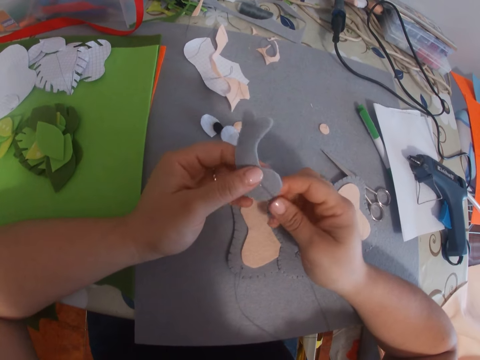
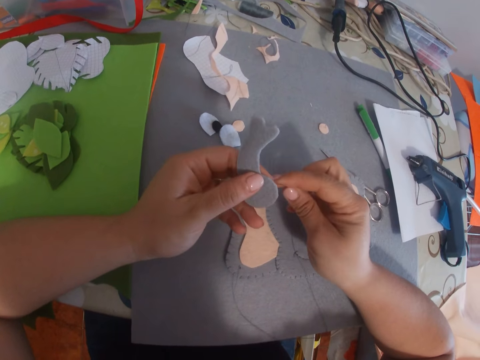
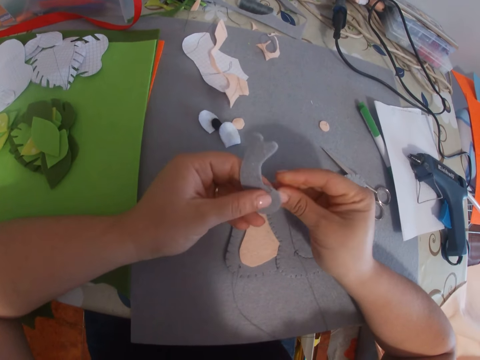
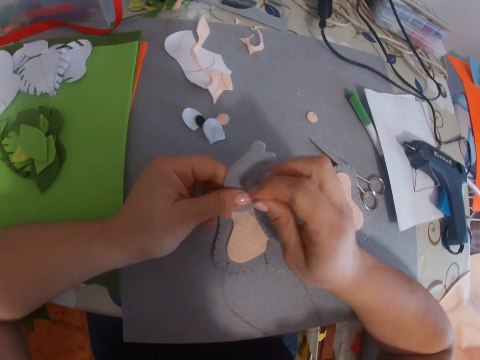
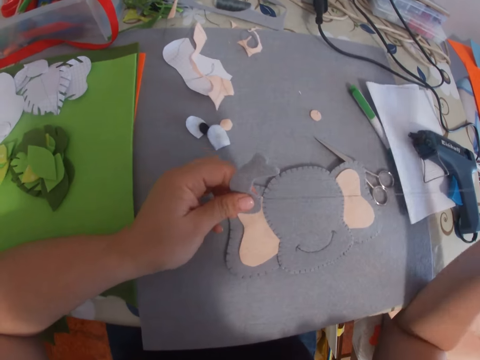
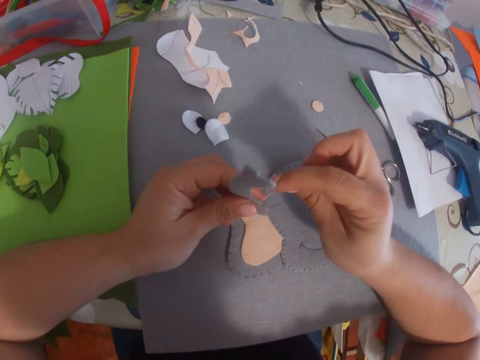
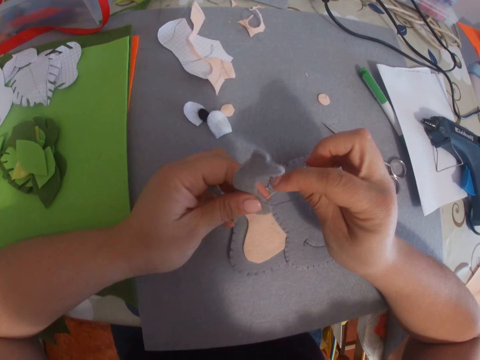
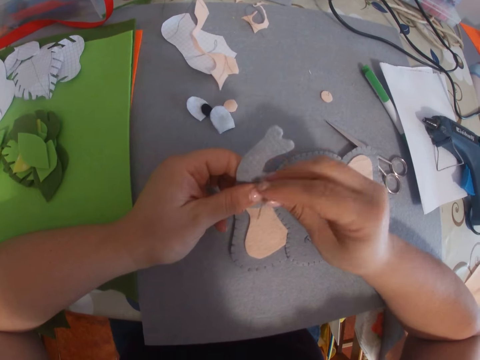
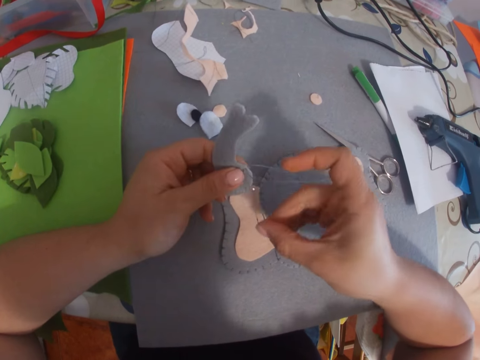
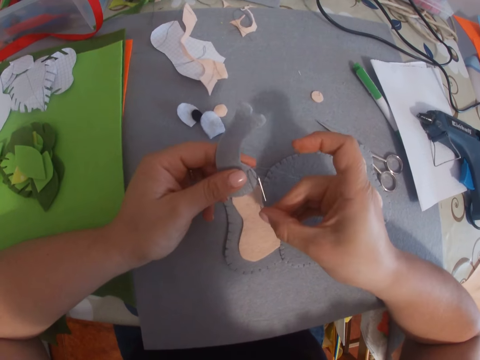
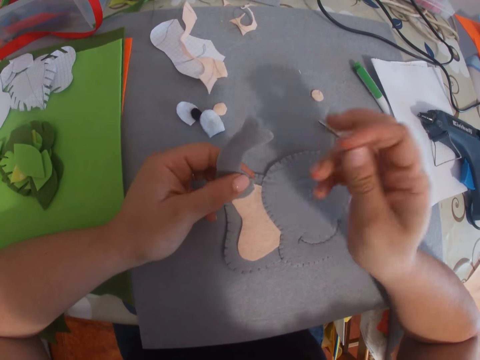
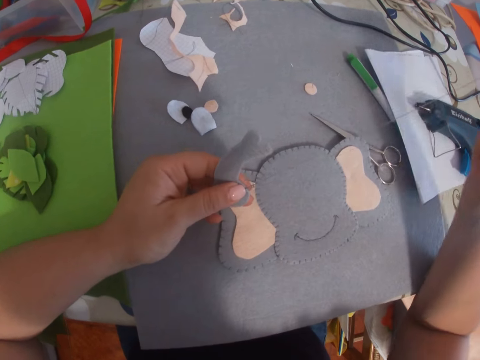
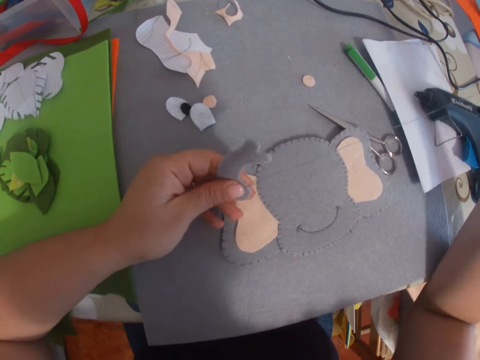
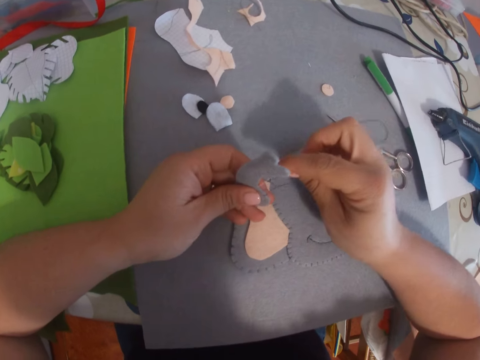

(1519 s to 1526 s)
The camera wearer turns the piece of cloth. They sew the piece of cloth.

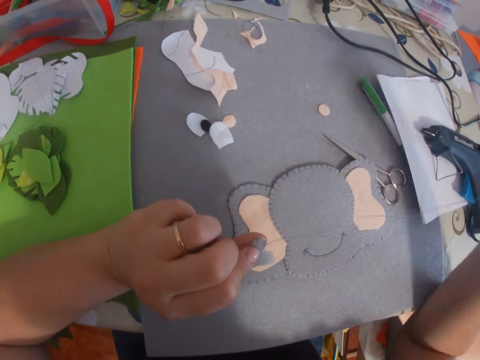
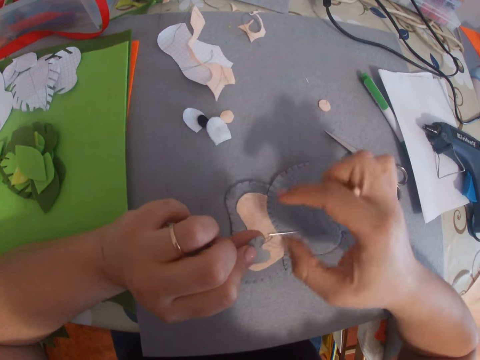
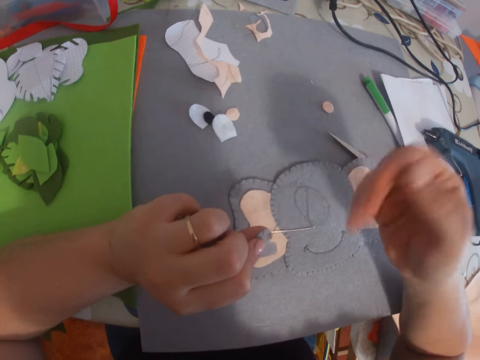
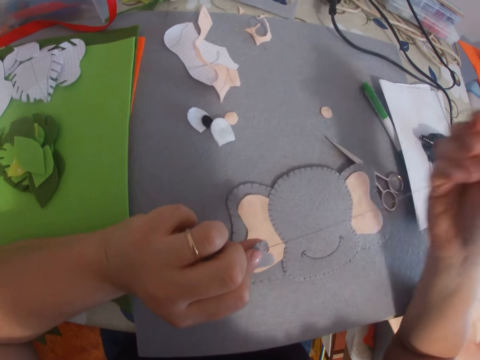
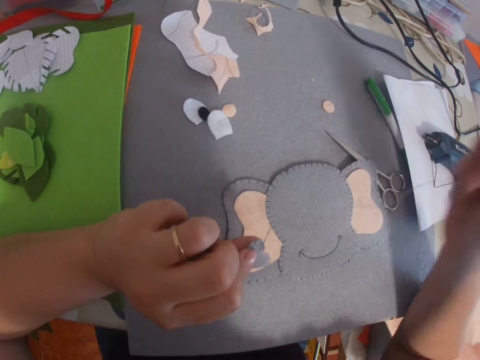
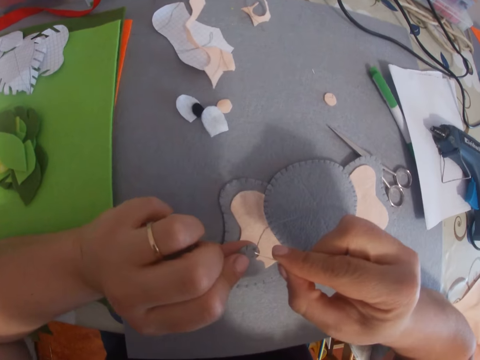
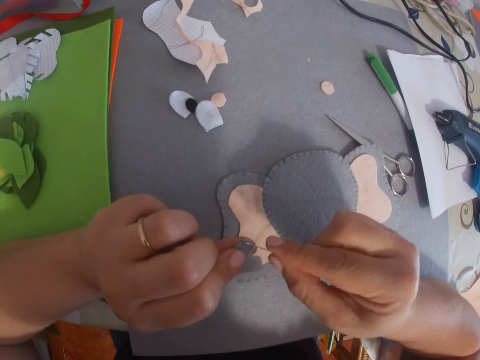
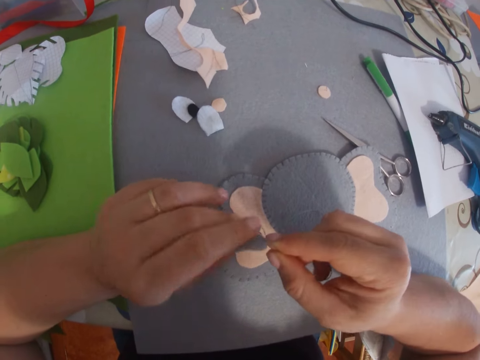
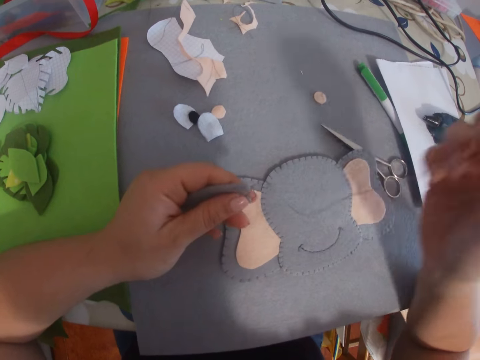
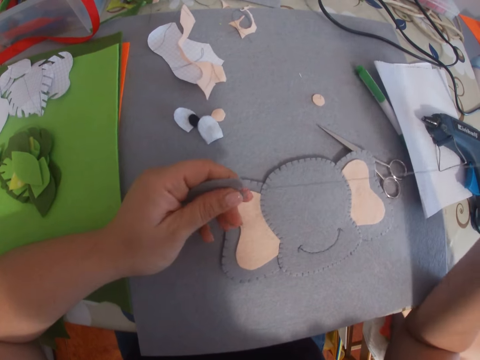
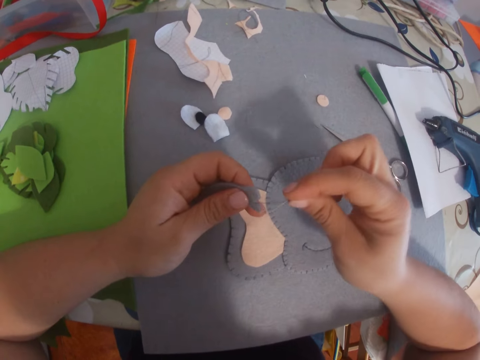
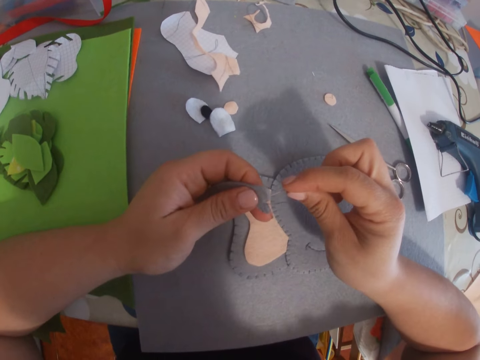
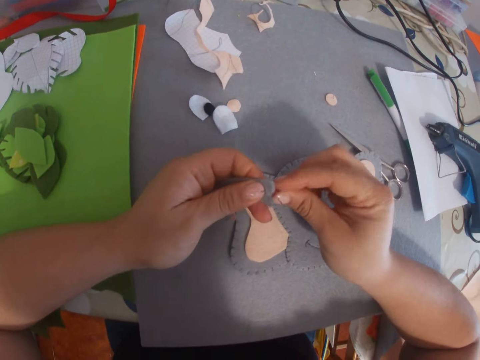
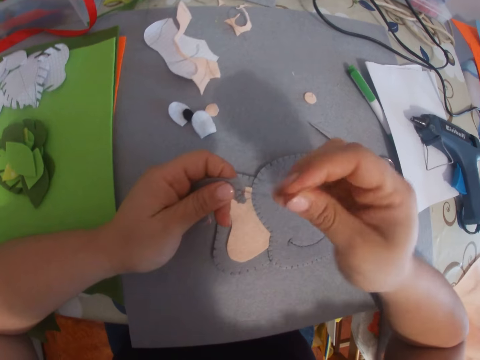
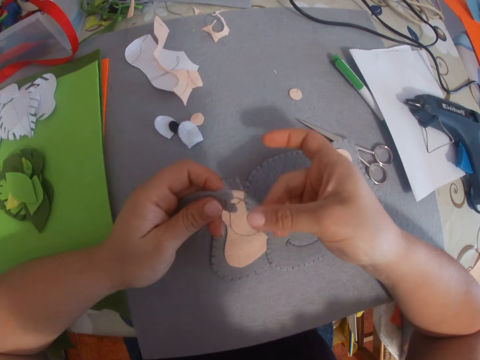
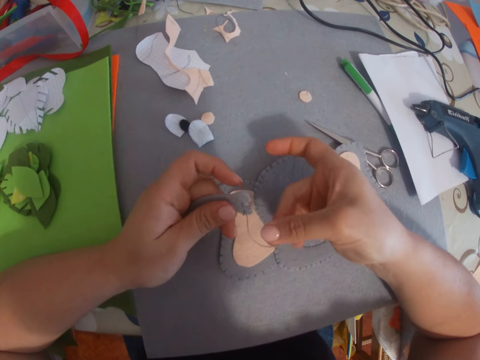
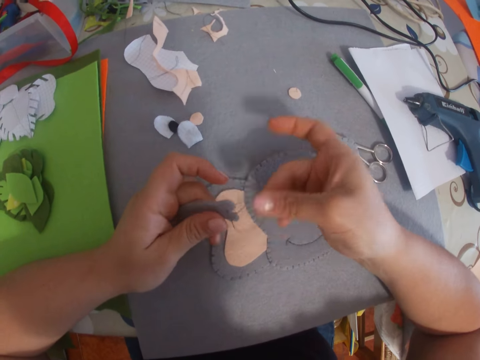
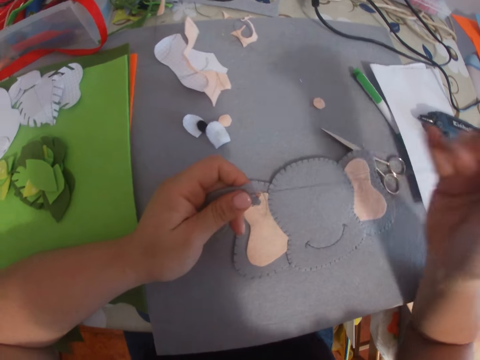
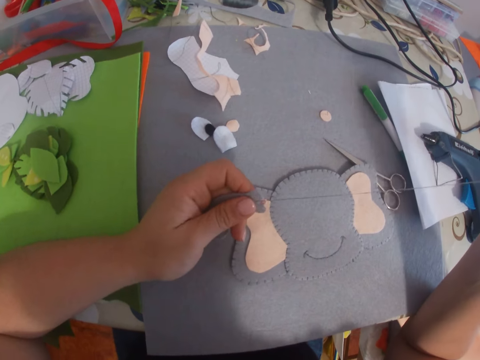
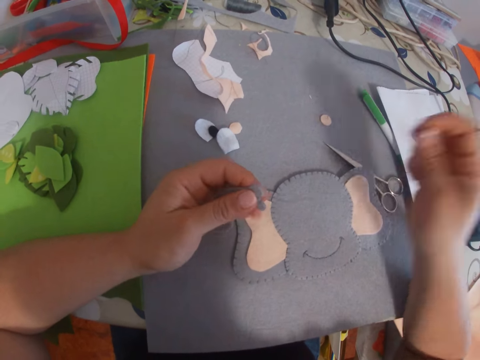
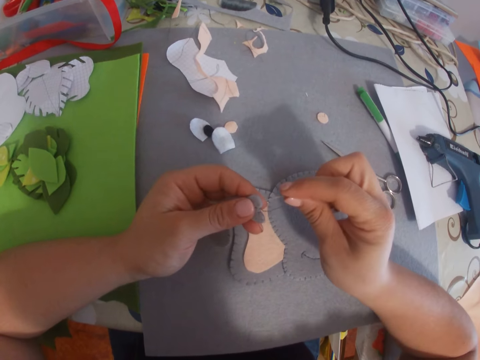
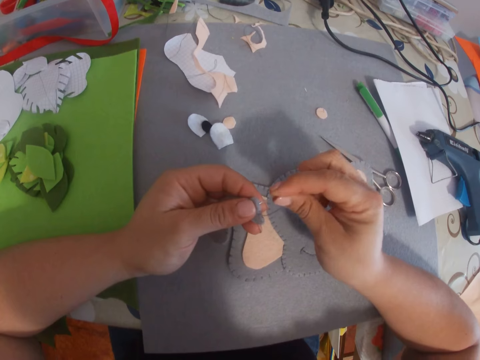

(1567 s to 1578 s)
The camera wearer drops the needle on the table. They pick the needle on the table. They sew the piece of cloth.

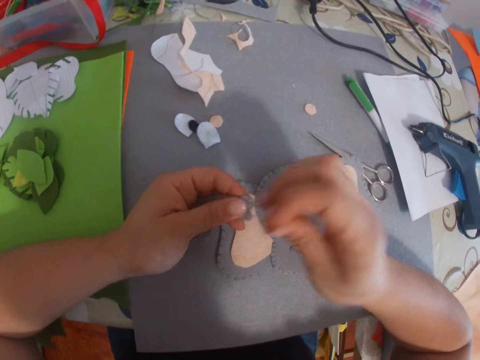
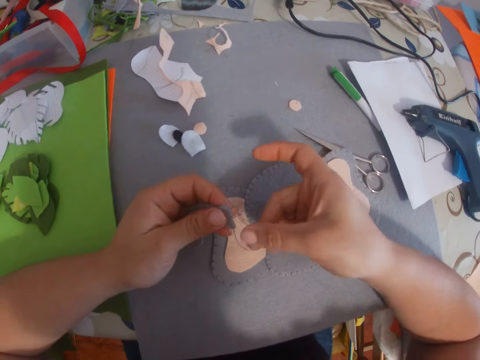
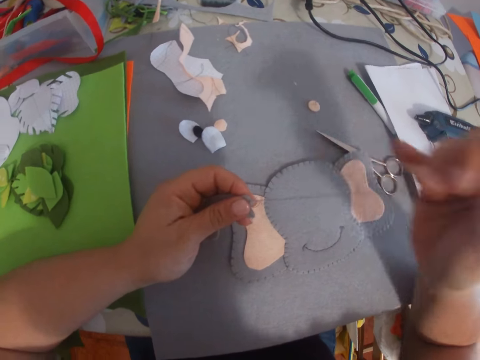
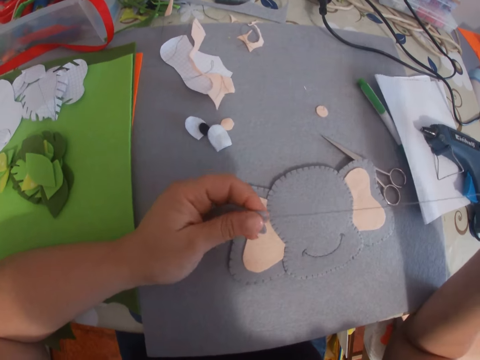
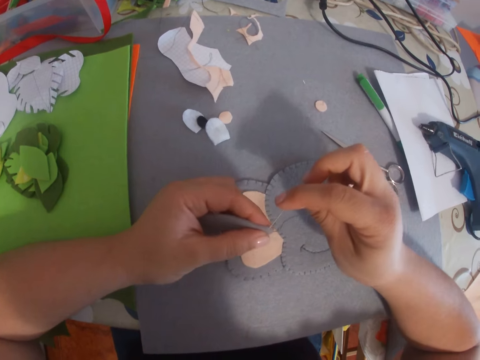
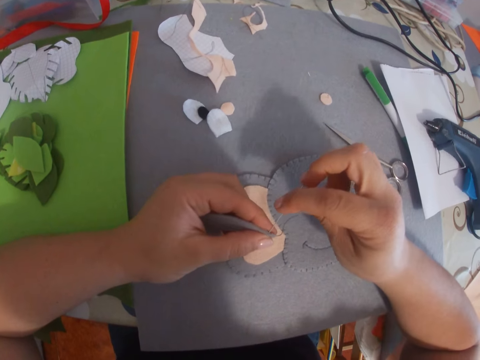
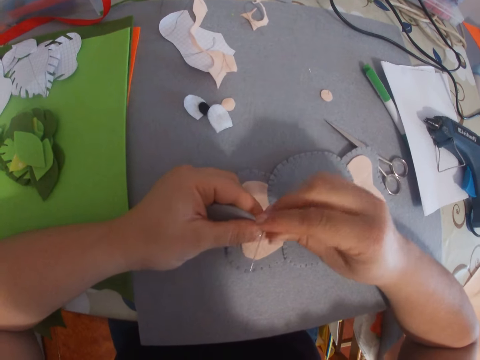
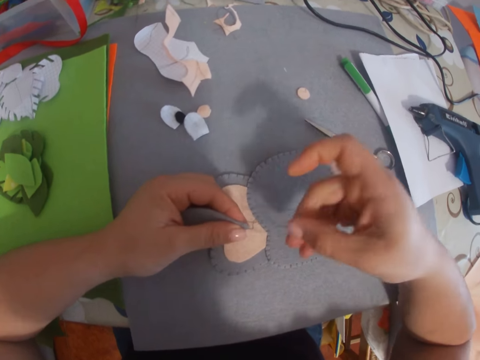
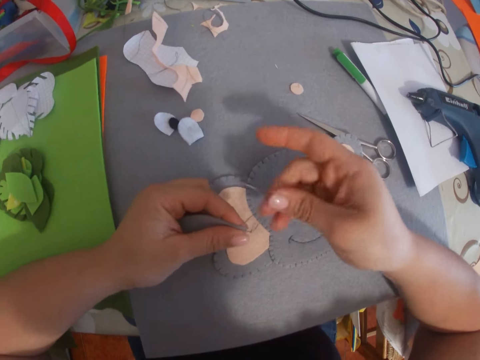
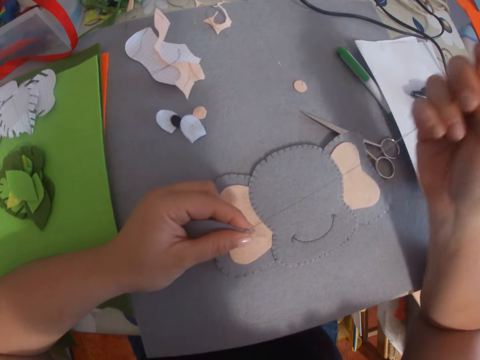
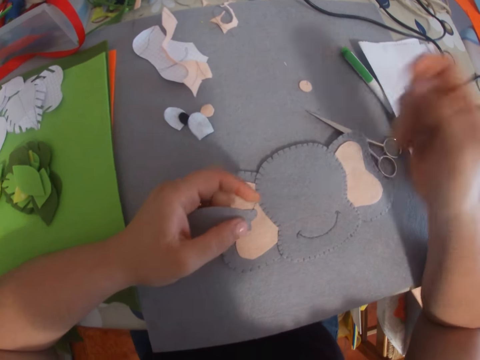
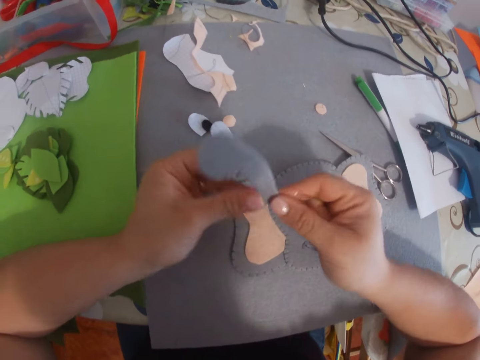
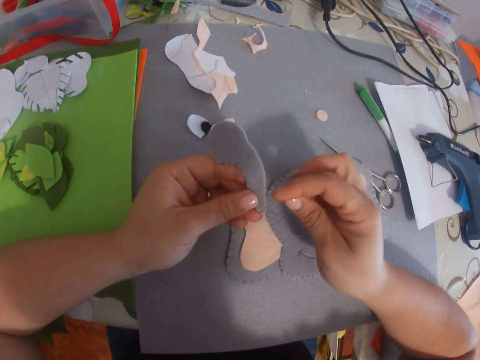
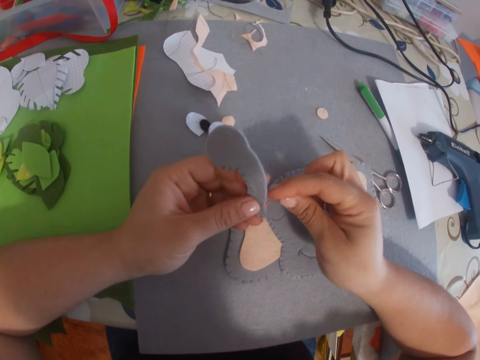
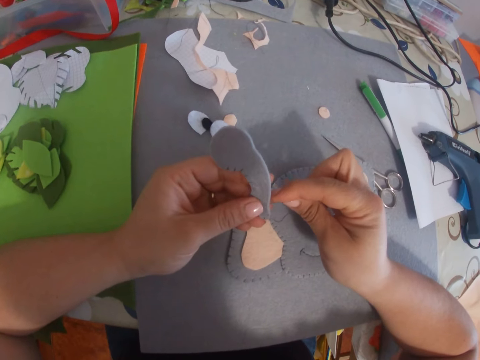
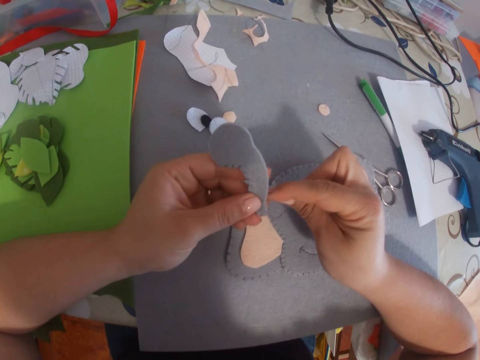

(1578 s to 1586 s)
The camera wearer turns the piece of cloth.
